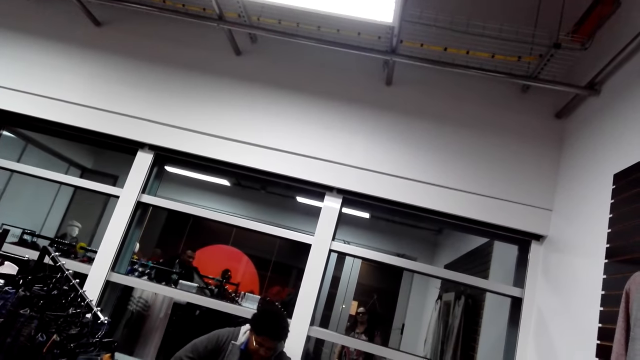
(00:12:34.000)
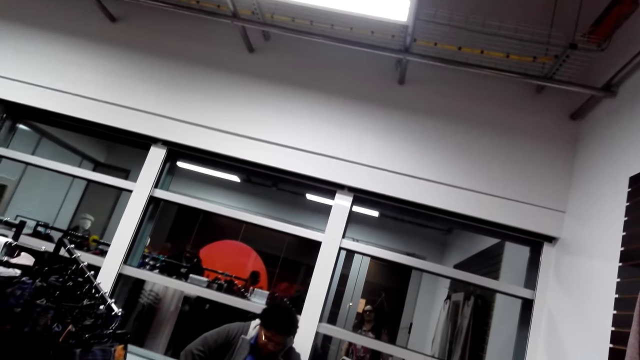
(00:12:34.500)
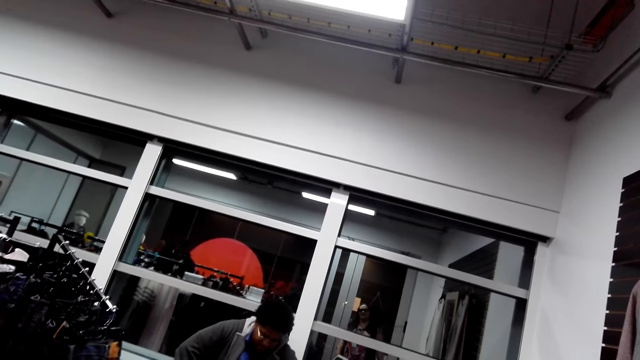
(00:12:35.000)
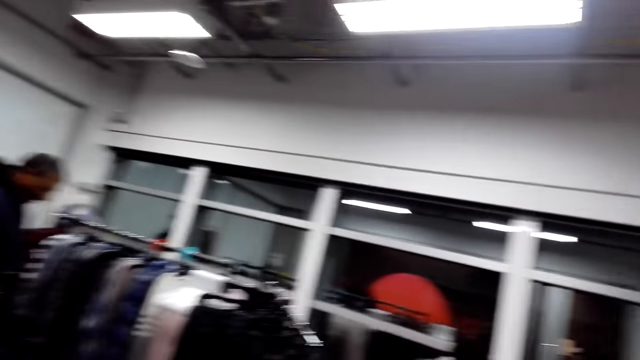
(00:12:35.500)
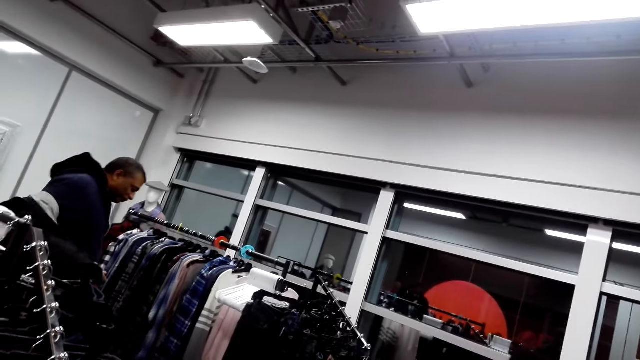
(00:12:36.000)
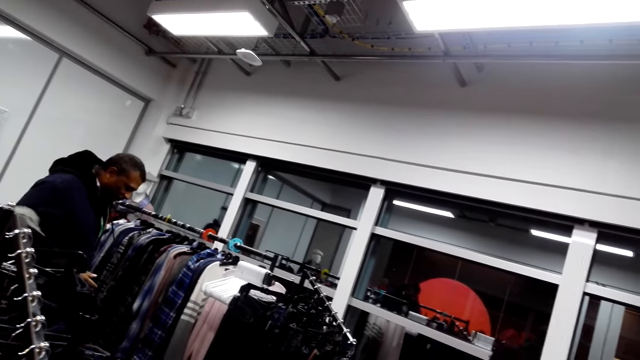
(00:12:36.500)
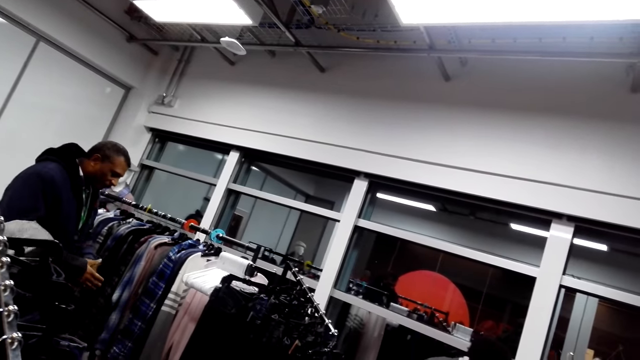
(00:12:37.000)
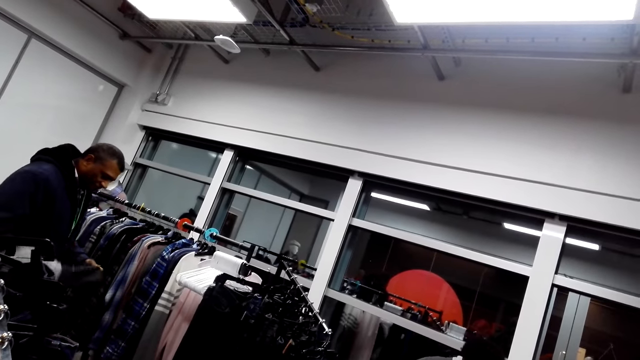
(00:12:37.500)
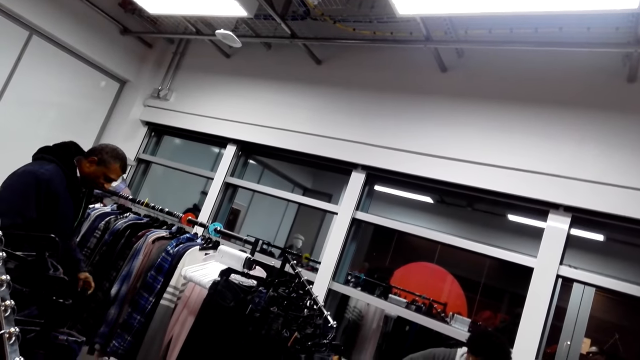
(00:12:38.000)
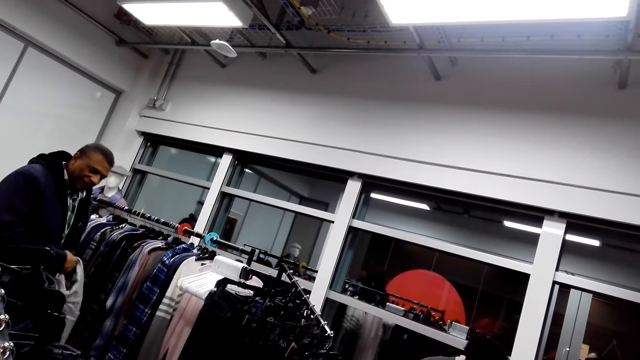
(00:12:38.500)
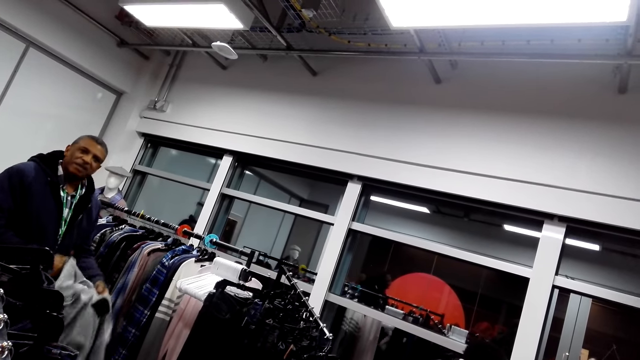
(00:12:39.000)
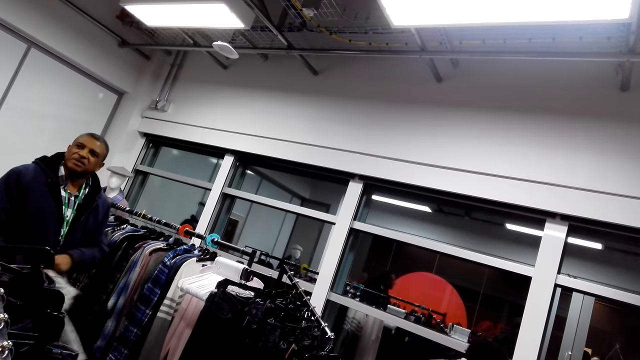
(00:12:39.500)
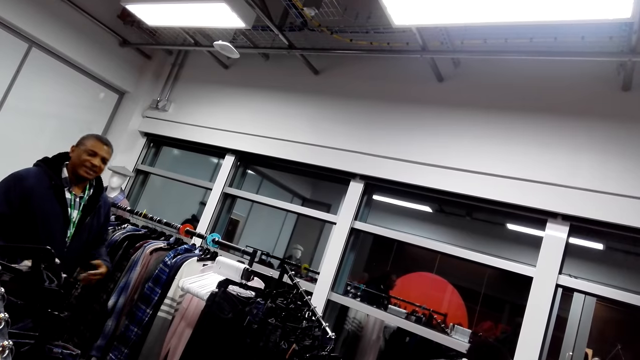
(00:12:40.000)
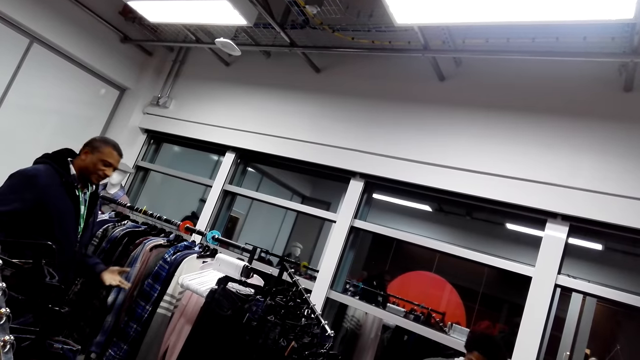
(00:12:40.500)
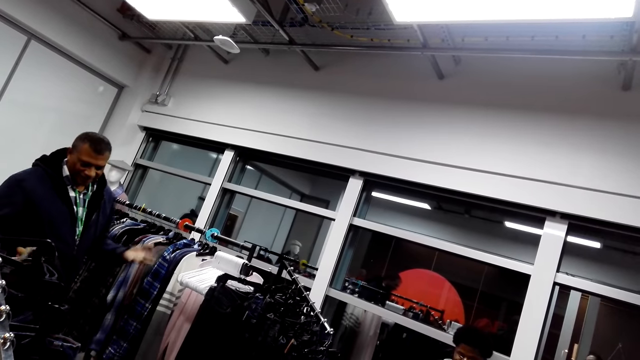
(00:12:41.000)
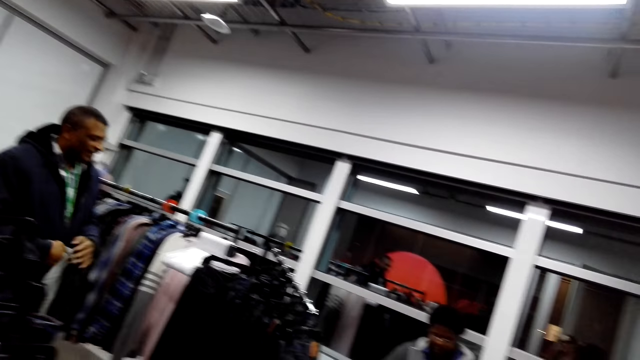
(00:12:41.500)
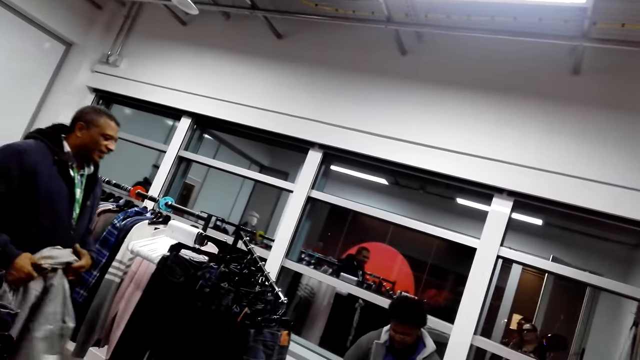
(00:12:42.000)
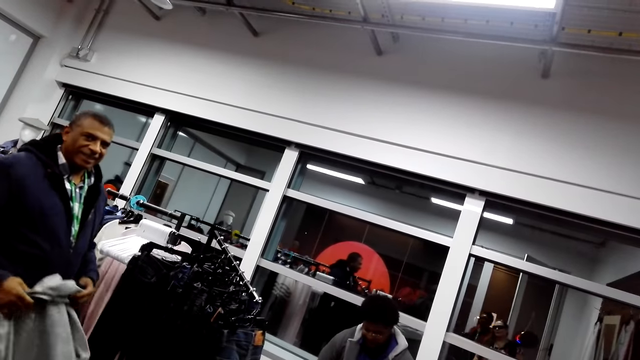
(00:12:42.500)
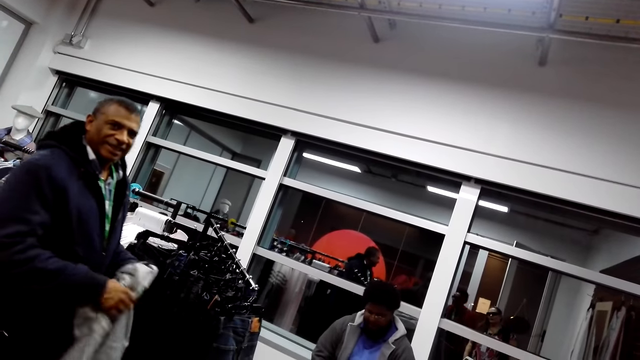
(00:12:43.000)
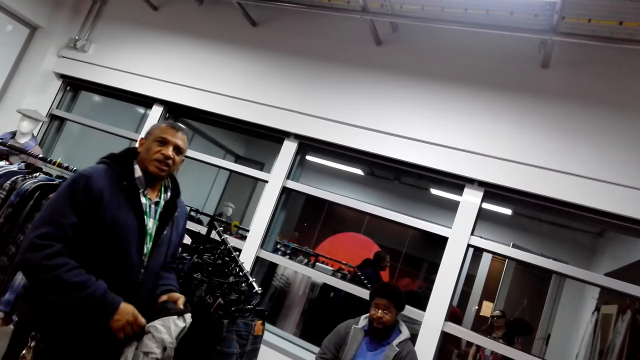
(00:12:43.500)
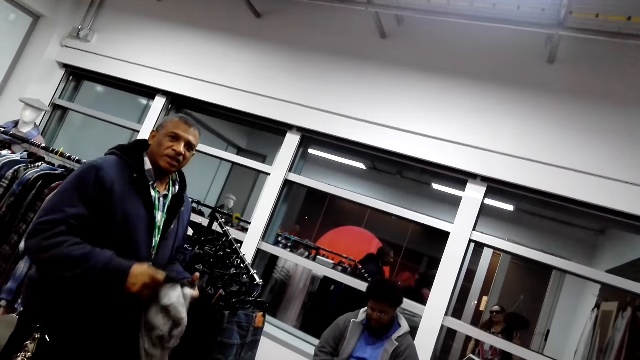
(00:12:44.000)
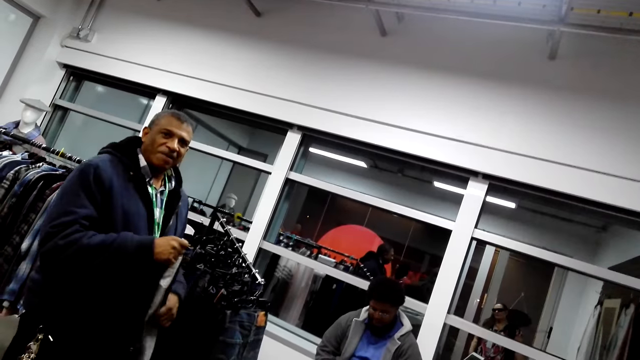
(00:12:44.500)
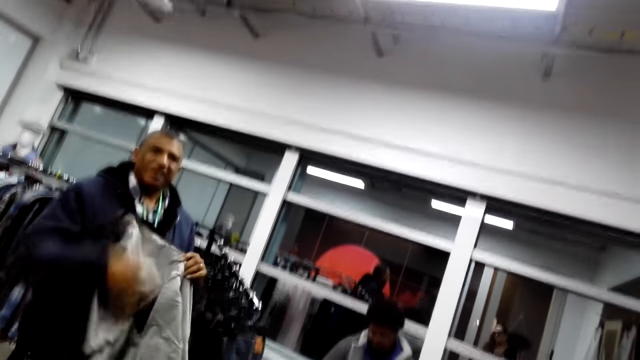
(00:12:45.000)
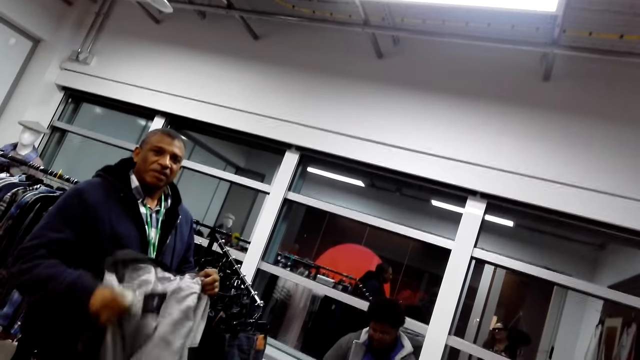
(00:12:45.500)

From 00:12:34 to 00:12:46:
The camera wearer looks around. A man removes the jacket and moves the hands. The camera wearer looks at someone. The man steps forward and passes the jacket to the right hand.

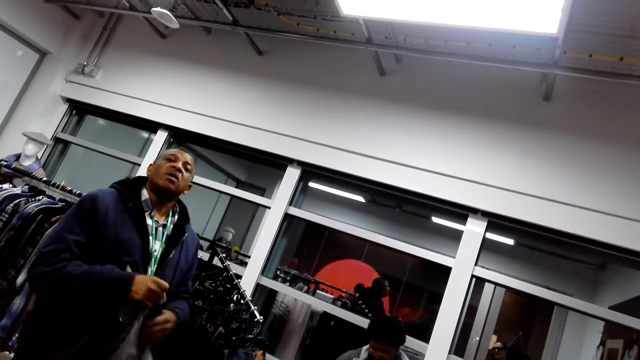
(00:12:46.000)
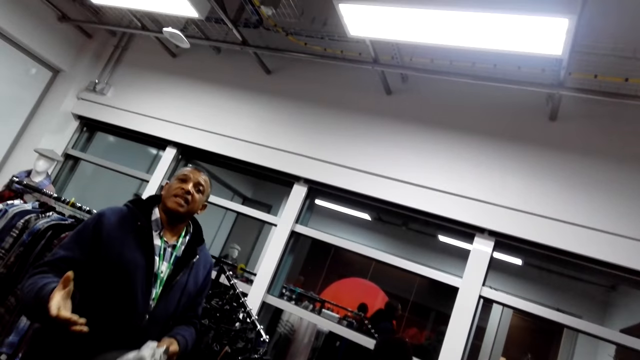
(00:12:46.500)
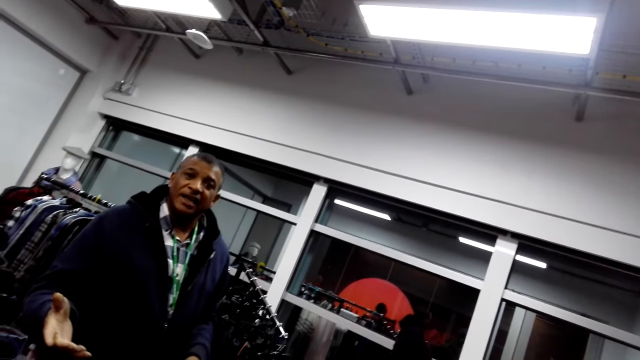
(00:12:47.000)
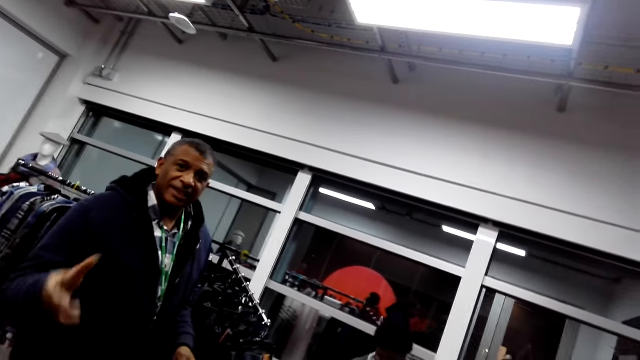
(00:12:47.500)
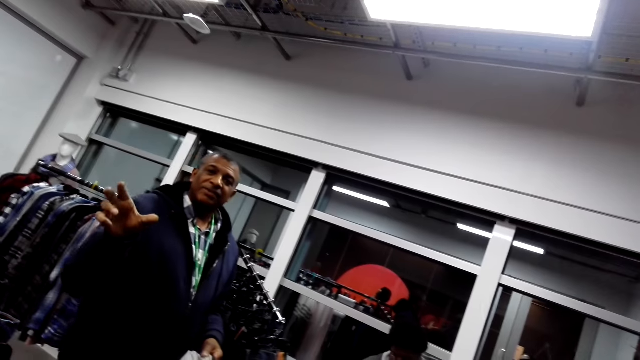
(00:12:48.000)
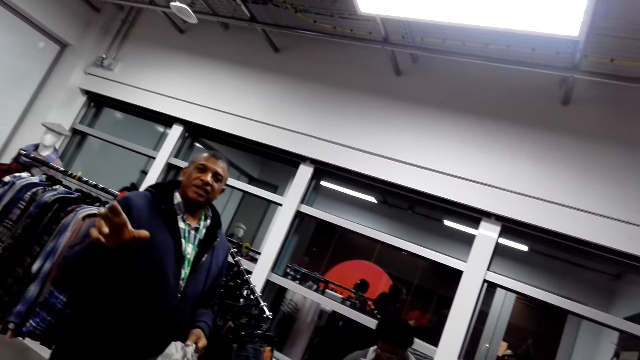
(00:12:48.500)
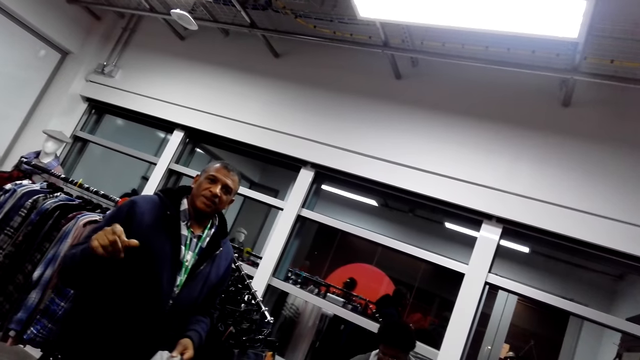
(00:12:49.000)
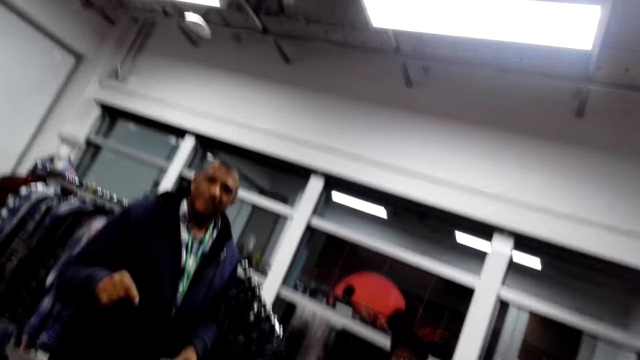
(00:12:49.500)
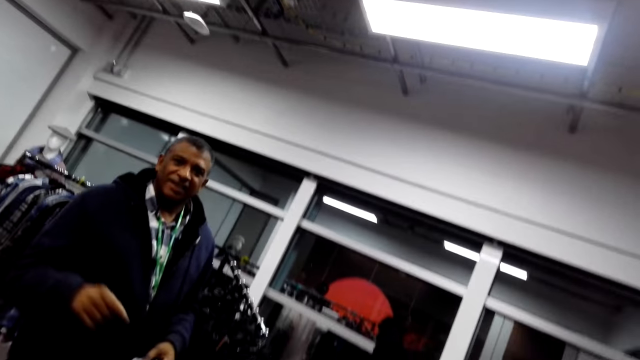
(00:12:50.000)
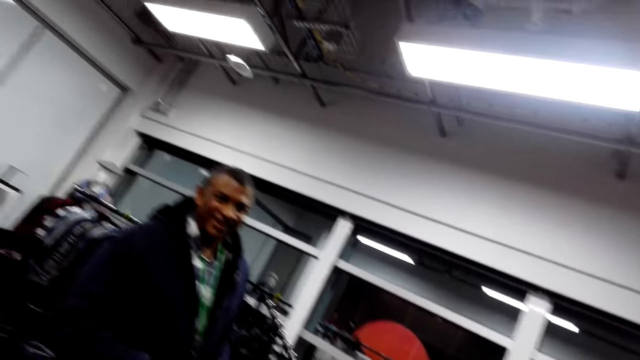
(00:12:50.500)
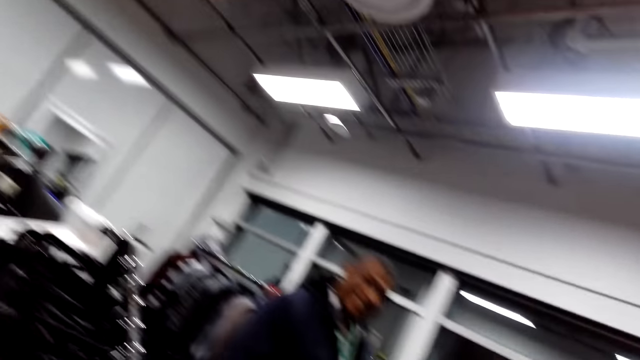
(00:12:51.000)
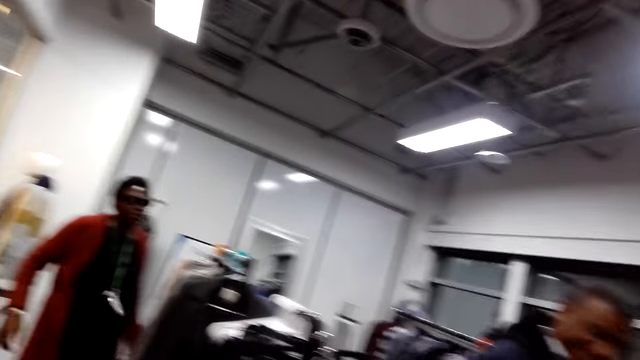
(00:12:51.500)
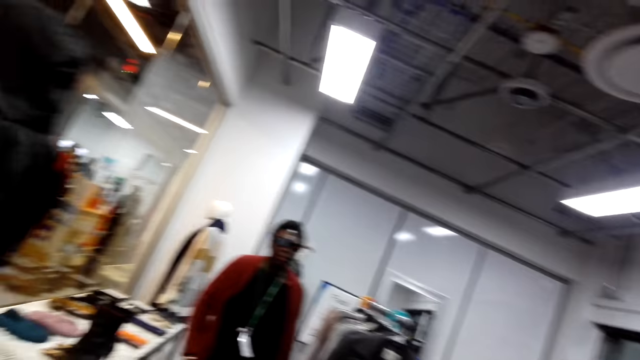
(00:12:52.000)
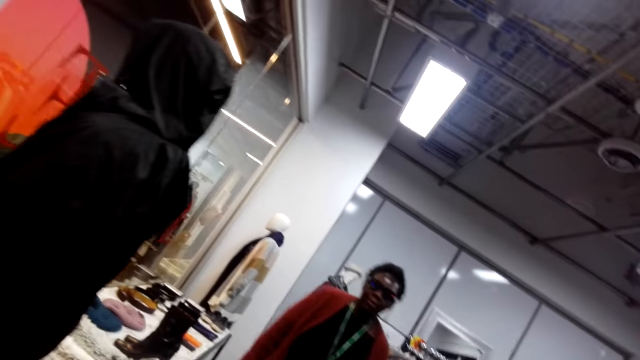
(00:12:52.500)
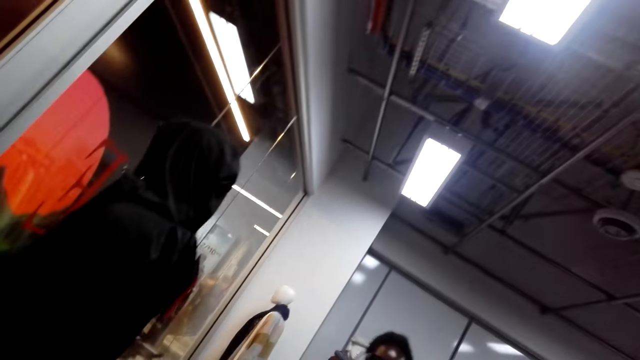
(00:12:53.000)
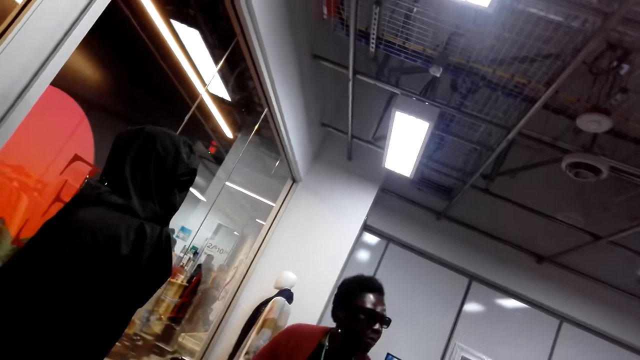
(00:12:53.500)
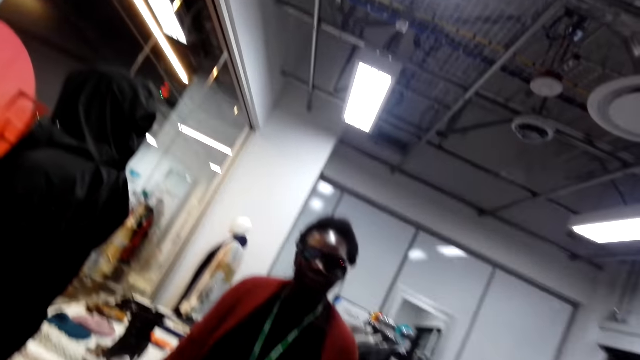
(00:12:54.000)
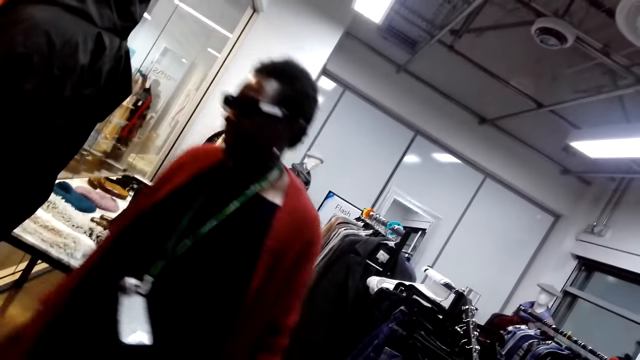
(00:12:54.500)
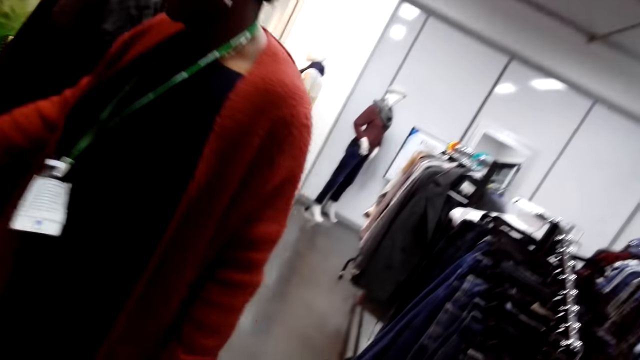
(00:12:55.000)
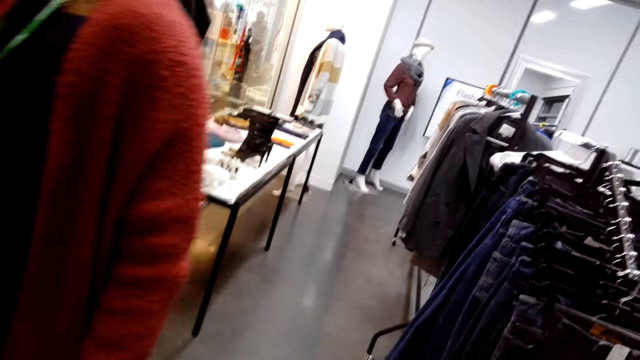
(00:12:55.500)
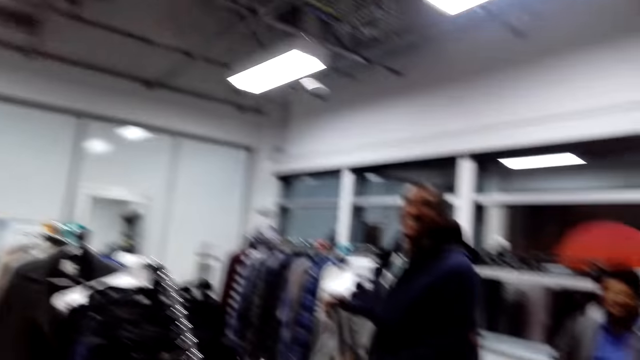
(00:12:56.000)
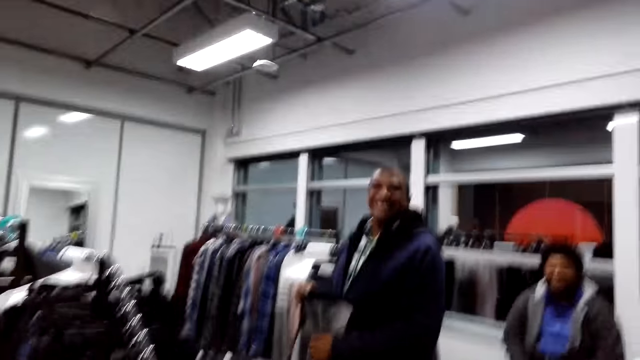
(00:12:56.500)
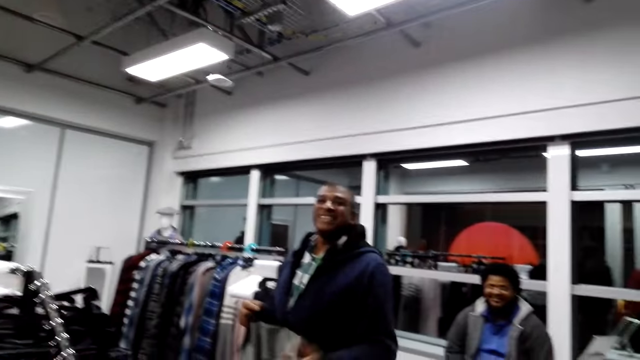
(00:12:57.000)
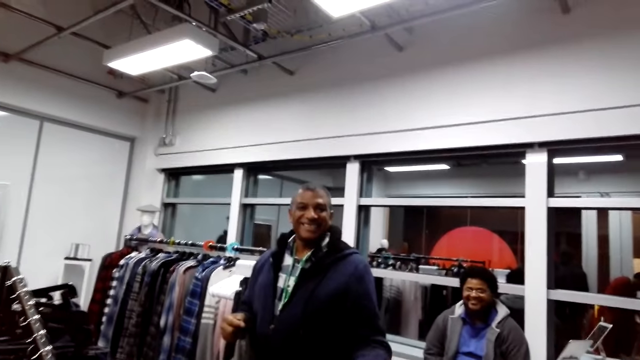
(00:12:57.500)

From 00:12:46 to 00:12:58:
A man looks at the camera wearer and moves the hand. The camera wearer looks around. A lady looks around and steps forward. The camera wearer looks around. The man looks at the camera wearer.
